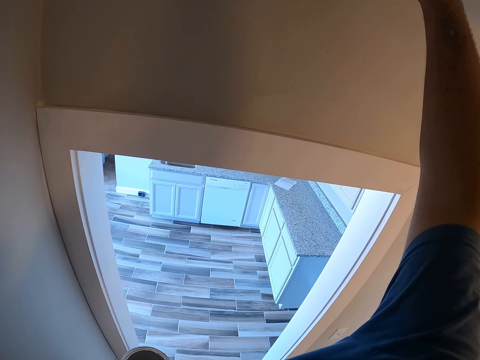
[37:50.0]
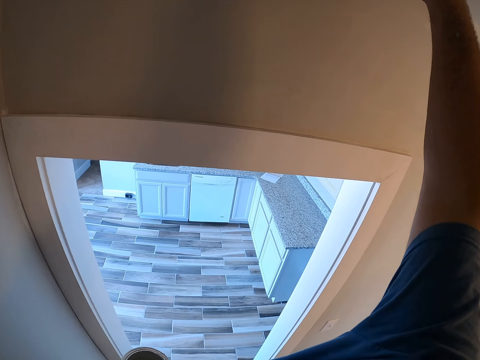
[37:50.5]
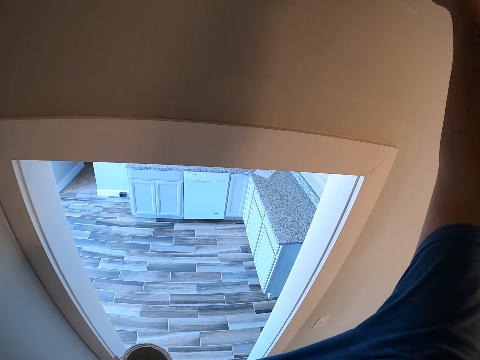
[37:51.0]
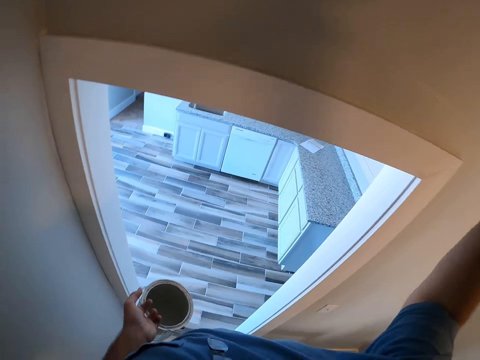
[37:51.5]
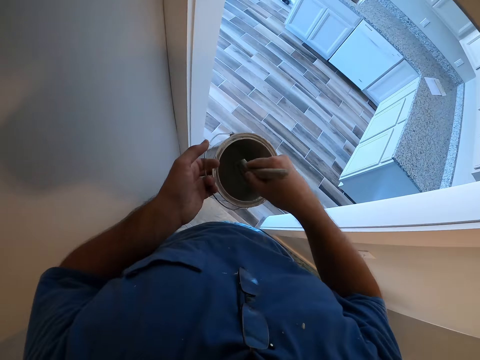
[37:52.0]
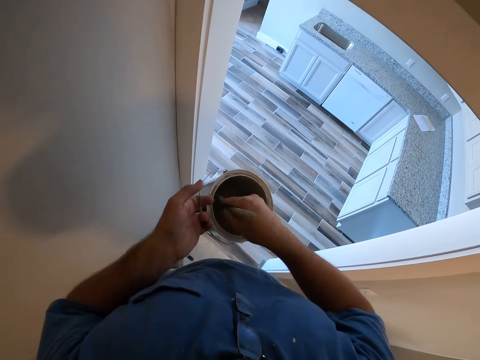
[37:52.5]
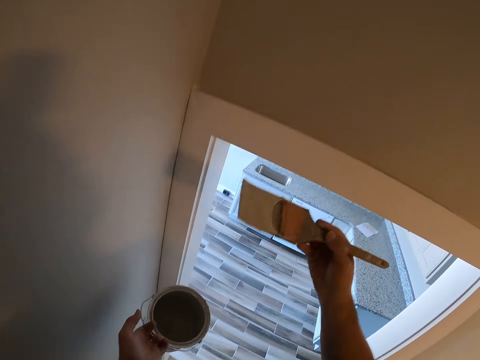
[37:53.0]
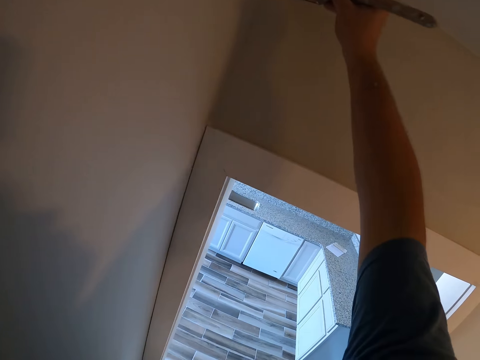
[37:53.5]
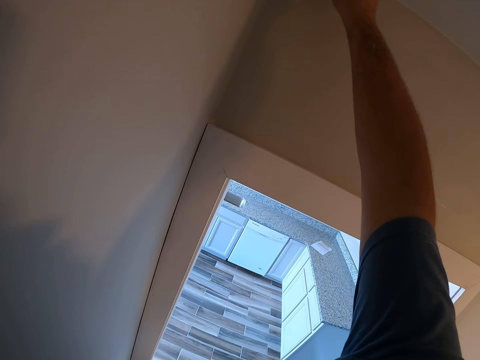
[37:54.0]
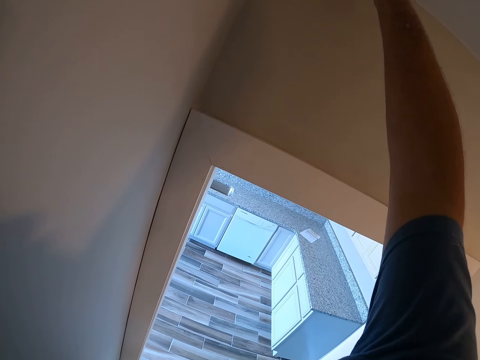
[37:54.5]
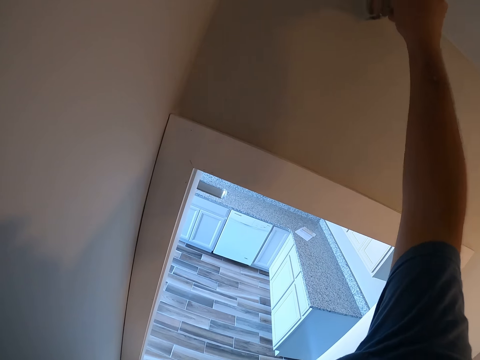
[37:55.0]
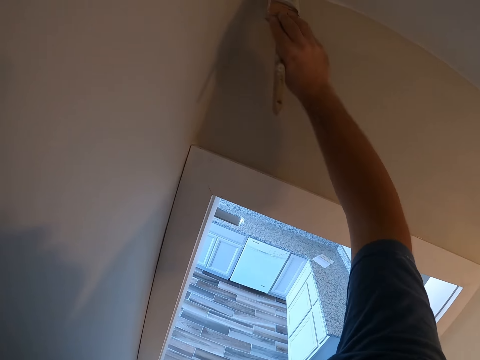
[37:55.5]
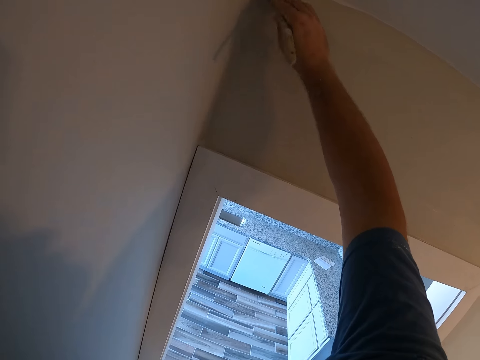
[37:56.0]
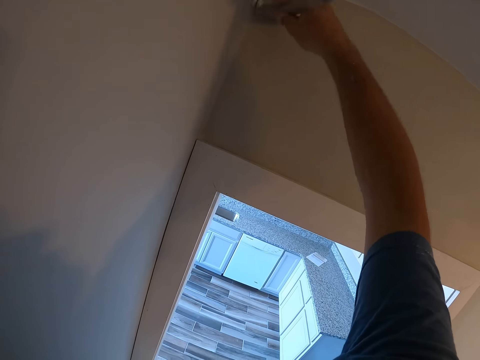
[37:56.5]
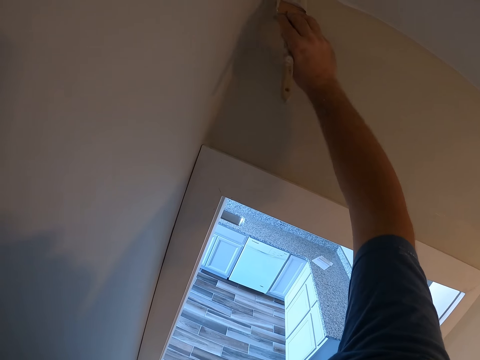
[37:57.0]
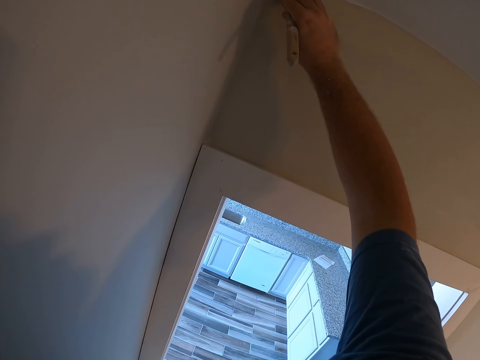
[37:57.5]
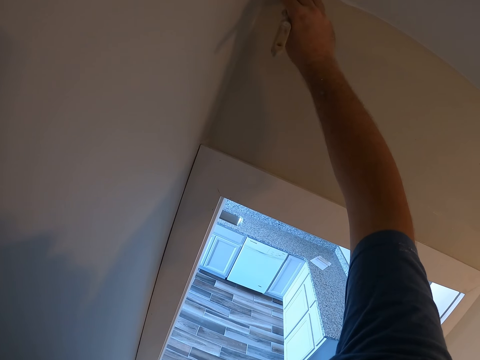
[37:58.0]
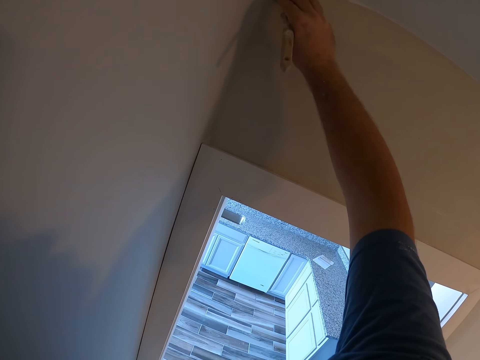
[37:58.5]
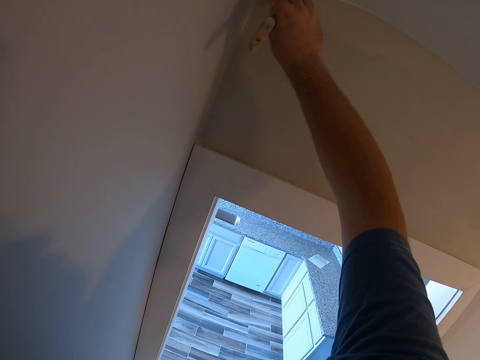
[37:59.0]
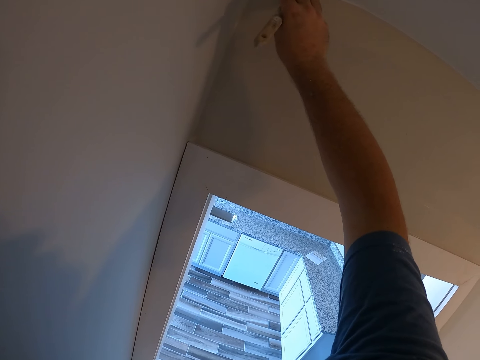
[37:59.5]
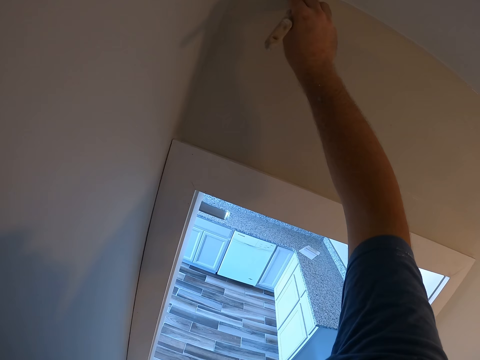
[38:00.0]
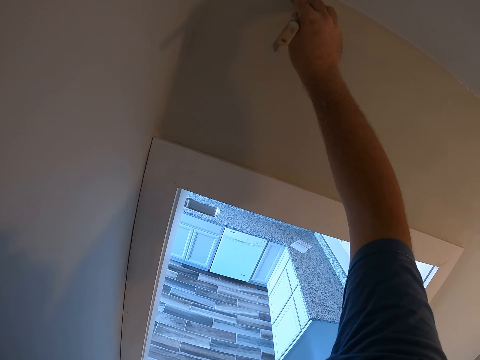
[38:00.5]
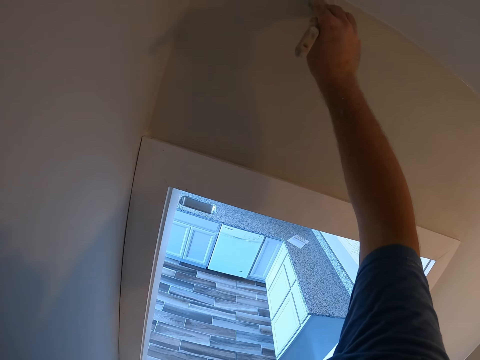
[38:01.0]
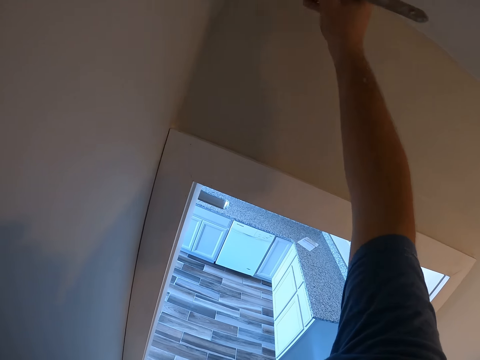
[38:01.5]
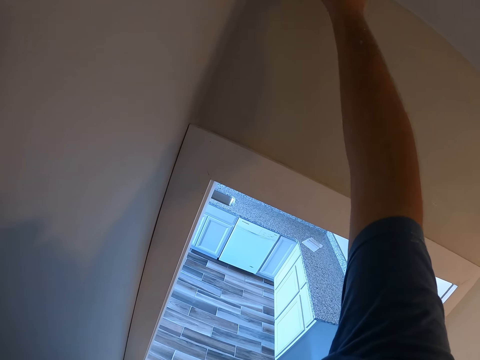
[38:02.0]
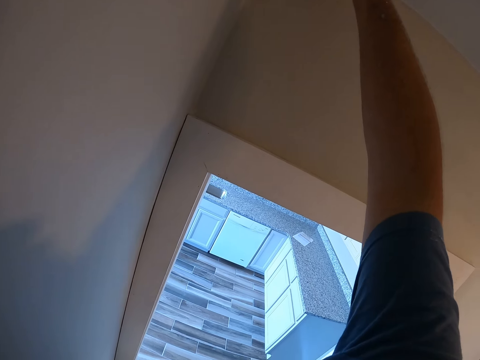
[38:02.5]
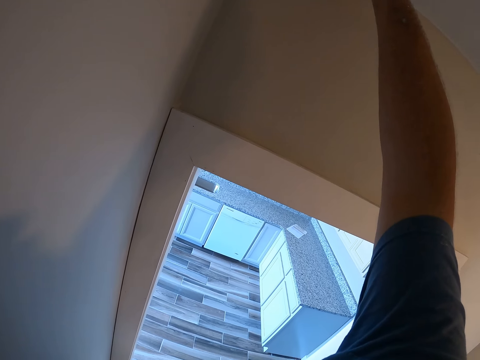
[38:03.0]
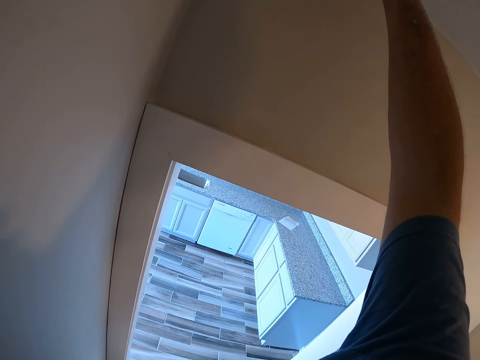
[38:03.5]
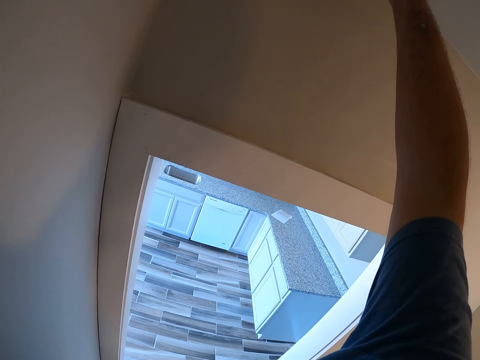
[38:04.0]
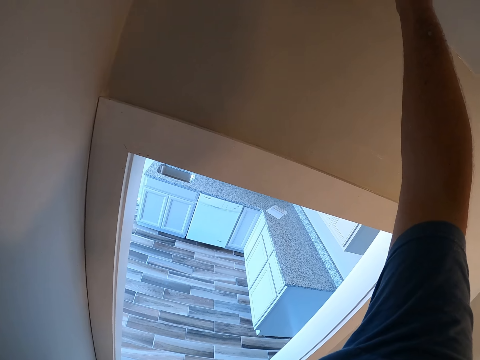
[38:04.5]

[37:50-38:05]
The camera wearer gets more paint from the paint container. They paint the wall with the paint brush.

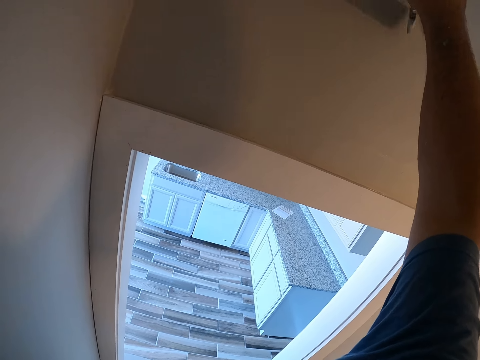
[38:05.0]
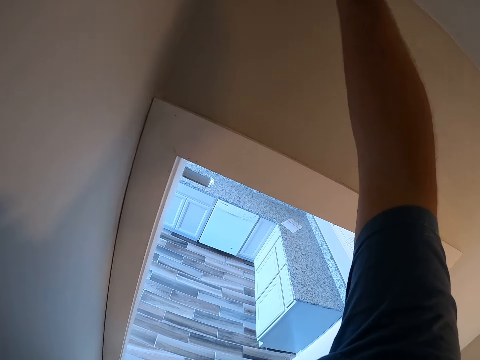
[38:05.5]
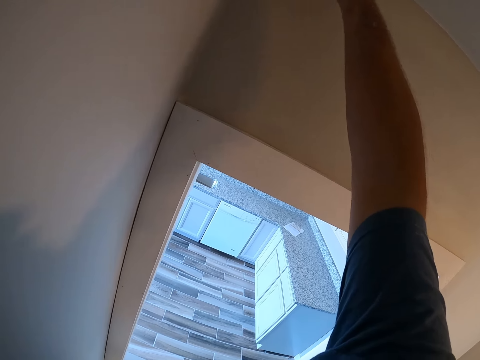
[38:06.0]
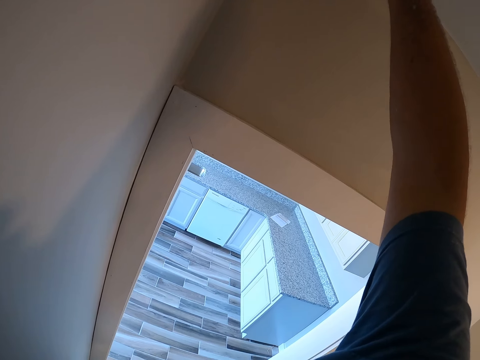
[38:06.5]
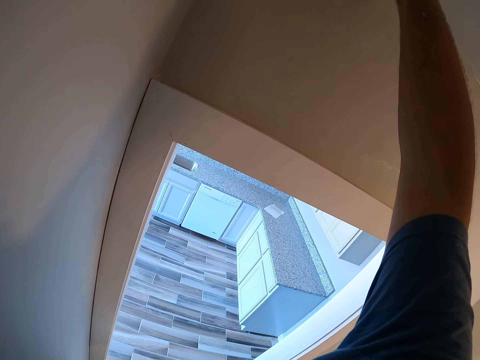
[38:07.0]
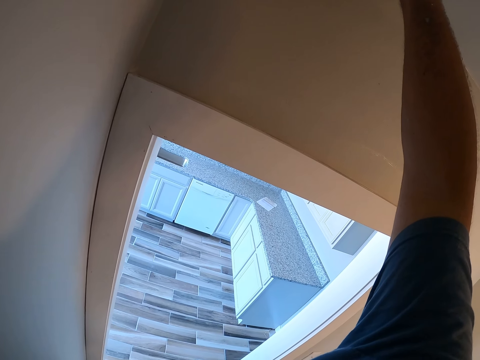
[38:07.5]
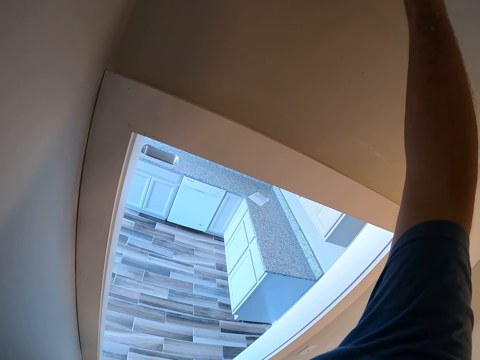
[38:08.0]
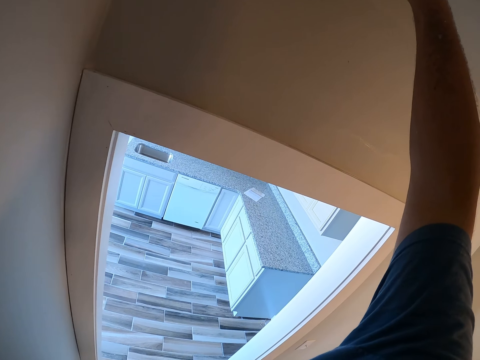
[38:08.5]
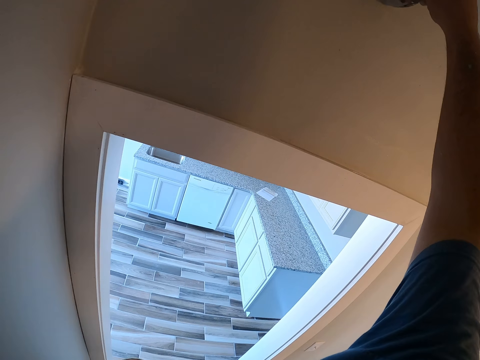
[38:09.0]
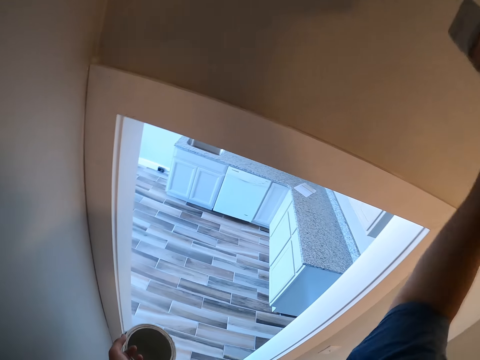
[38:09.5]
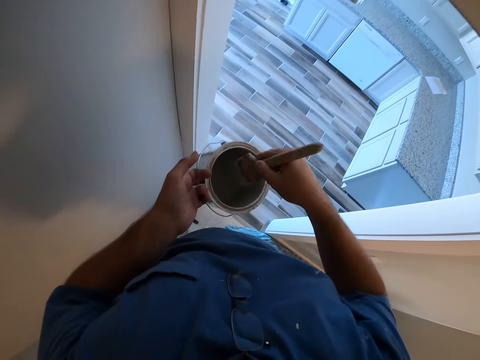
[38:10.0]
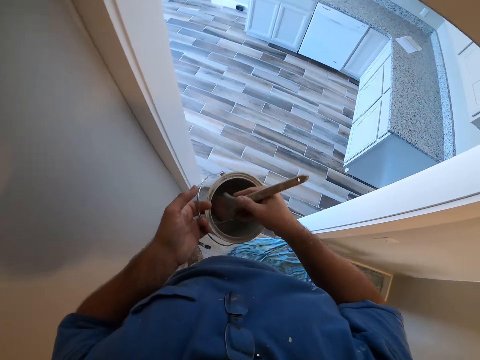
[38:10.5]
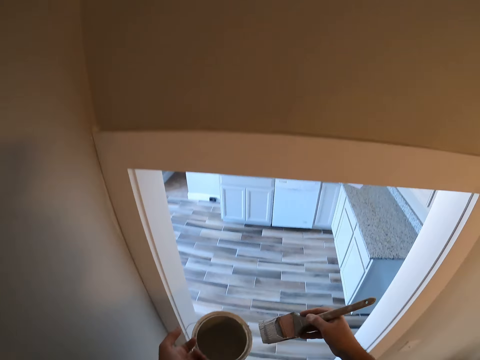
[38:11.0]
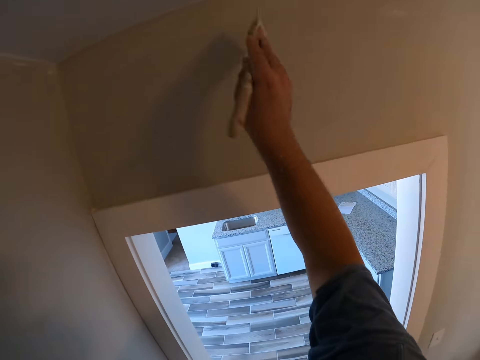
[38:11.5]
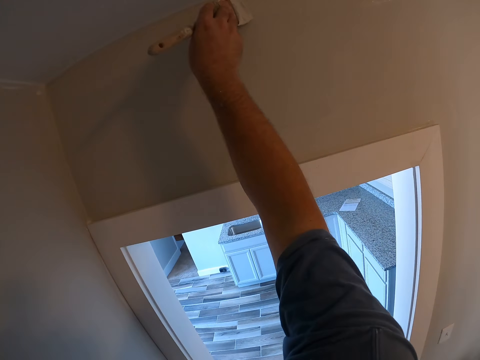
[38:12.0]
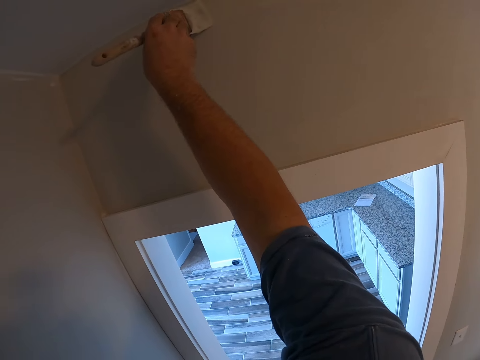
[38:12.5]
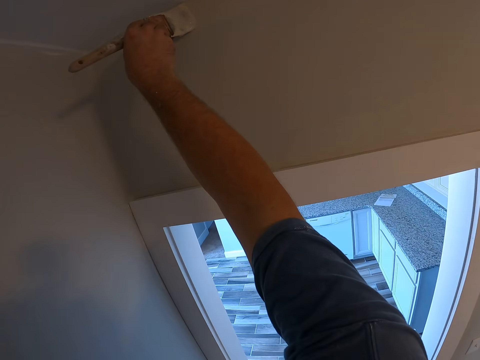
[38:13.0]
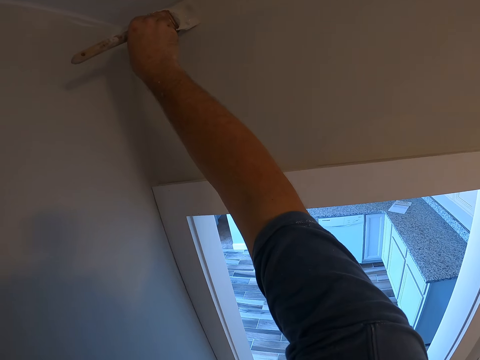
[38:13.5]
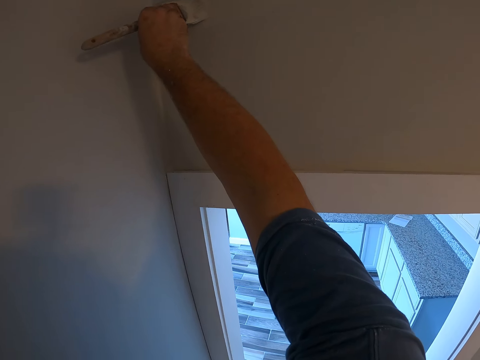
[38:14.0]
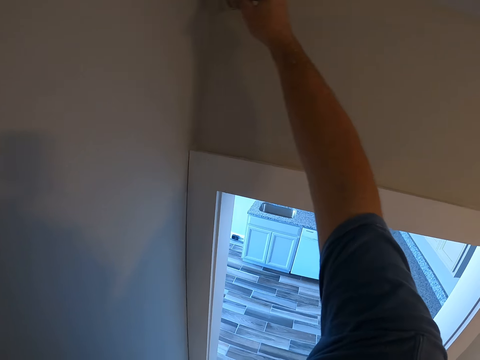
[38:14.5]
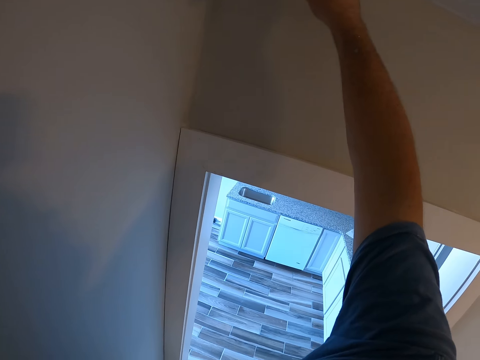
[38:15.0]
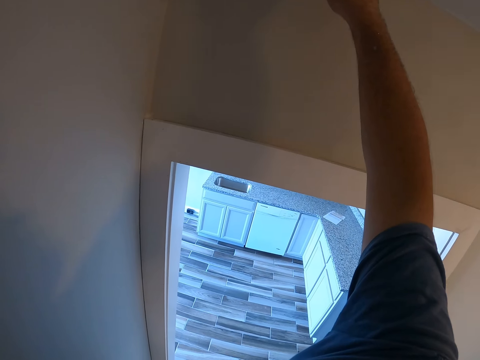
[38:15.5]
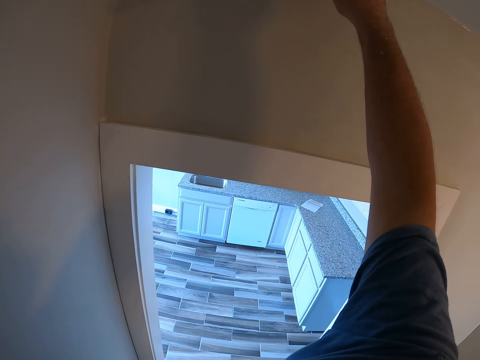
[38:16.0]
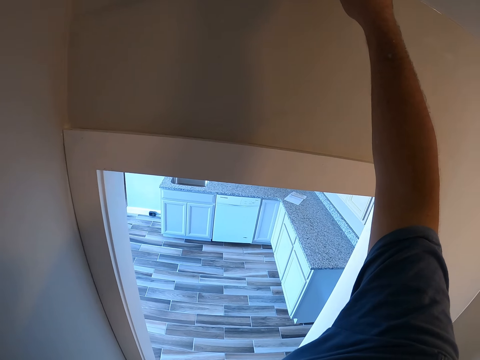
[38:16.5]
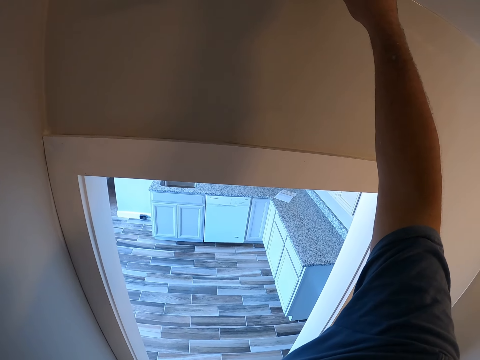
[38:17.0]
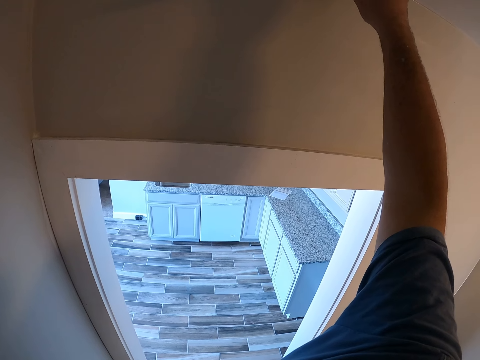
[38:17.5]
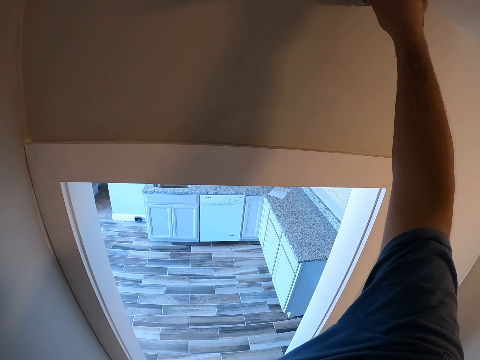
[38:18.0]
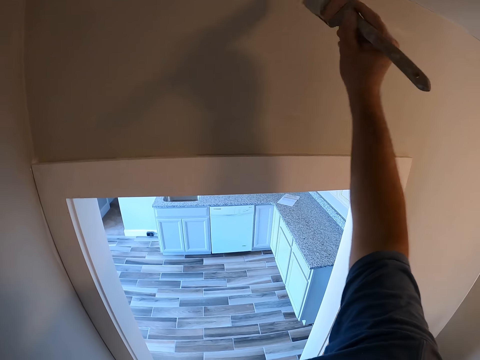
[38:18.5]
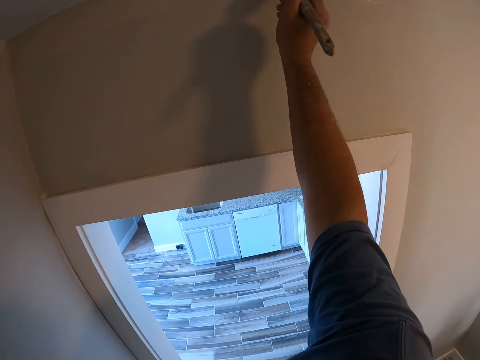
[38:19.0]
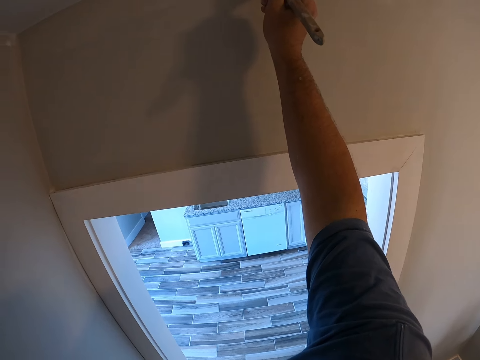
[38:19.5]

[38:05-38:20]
The camera wearer gets more paint from the paint container. They paint the wall with the paint brush.
